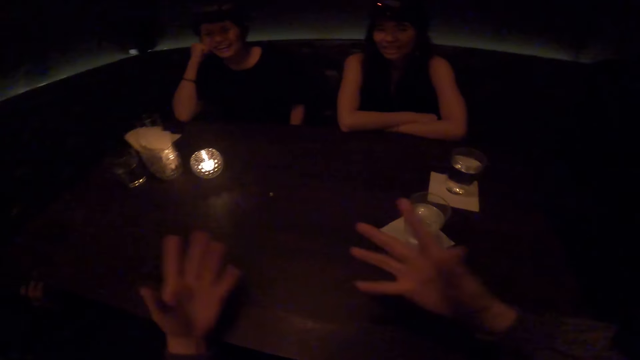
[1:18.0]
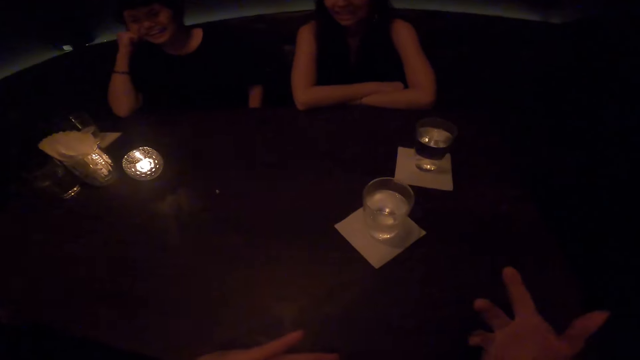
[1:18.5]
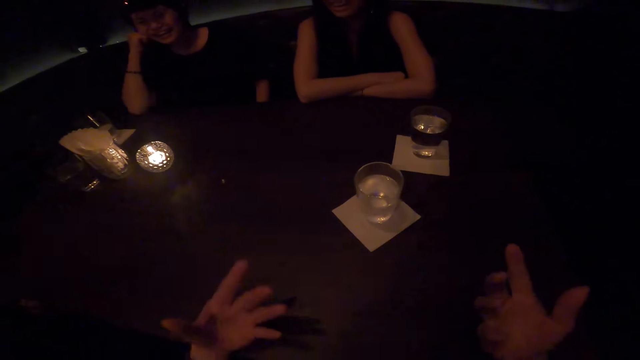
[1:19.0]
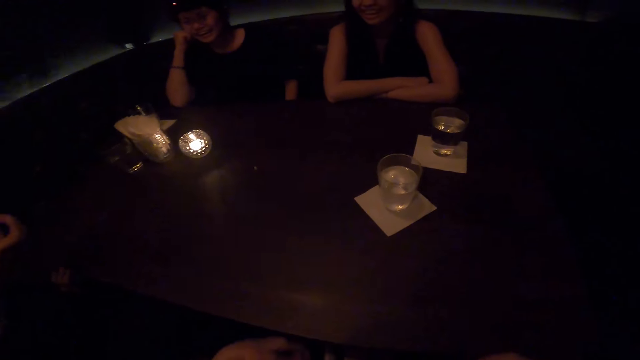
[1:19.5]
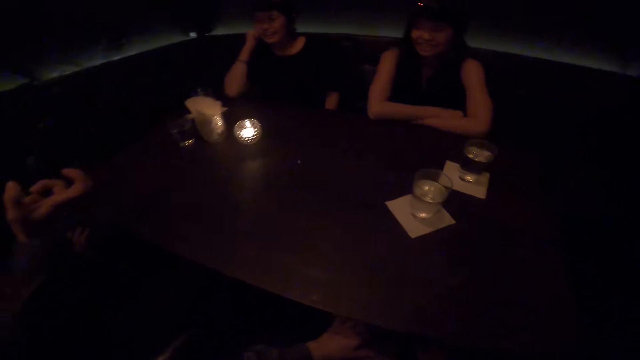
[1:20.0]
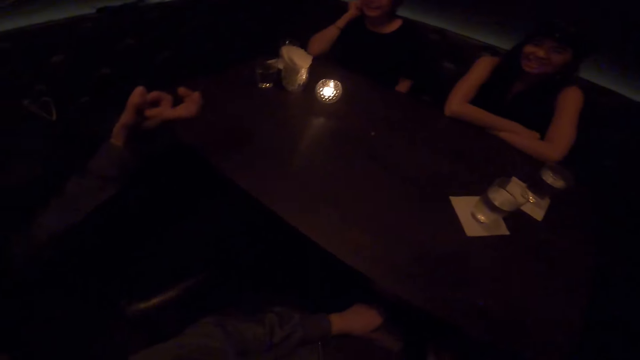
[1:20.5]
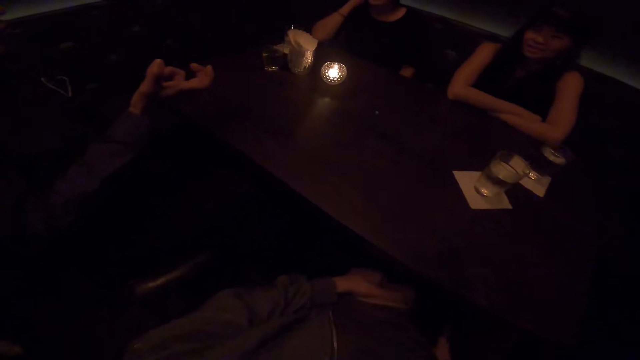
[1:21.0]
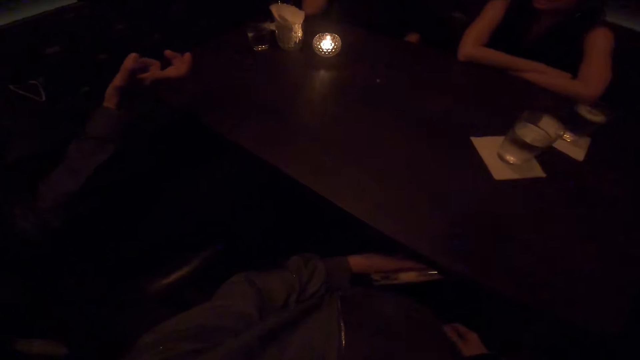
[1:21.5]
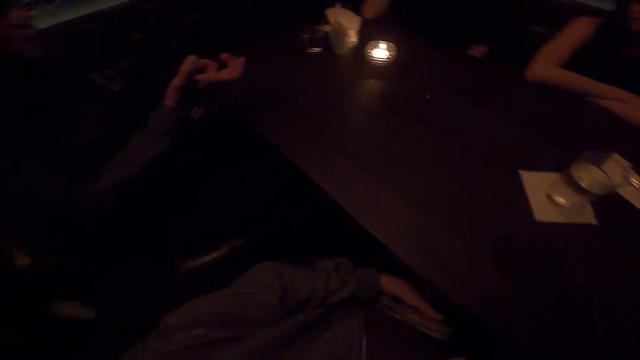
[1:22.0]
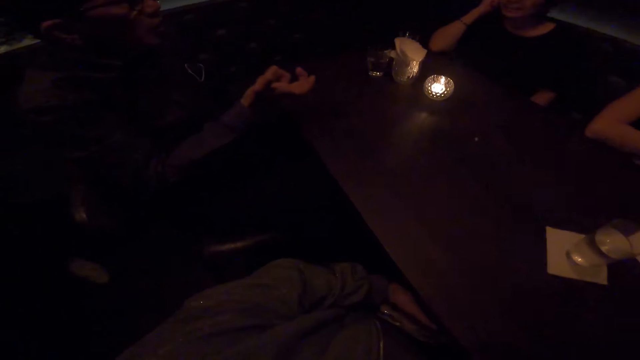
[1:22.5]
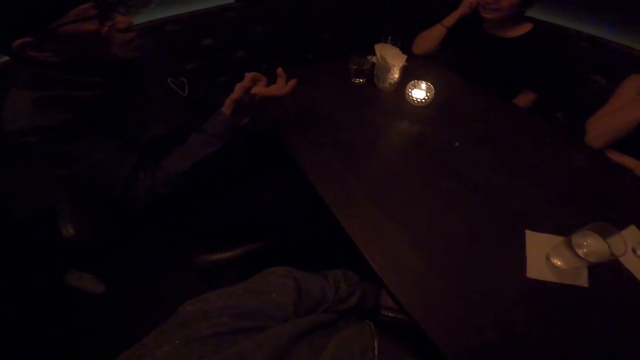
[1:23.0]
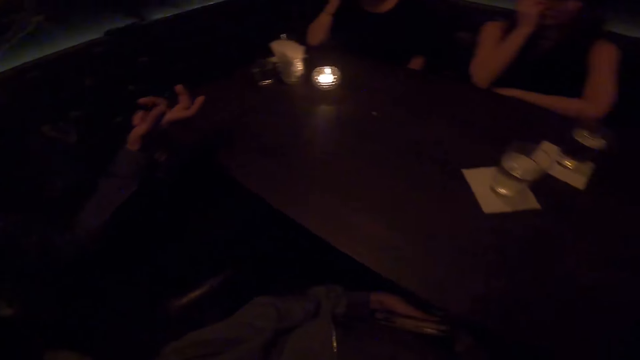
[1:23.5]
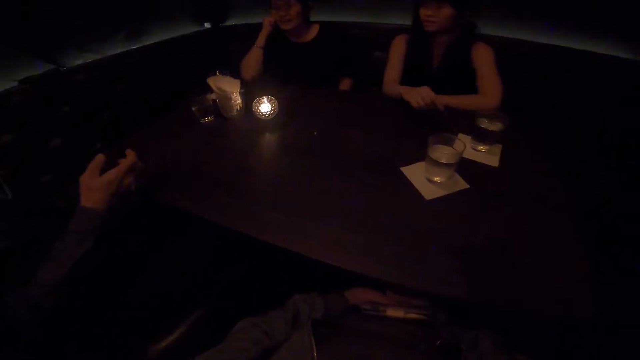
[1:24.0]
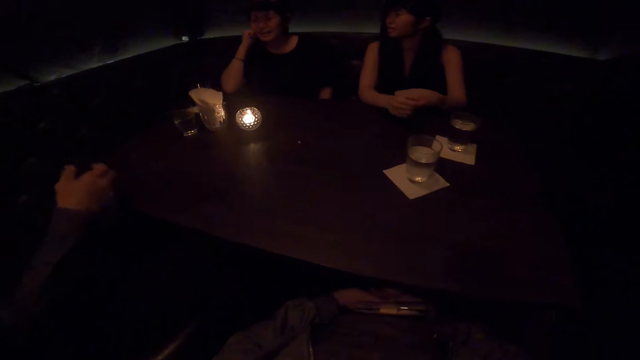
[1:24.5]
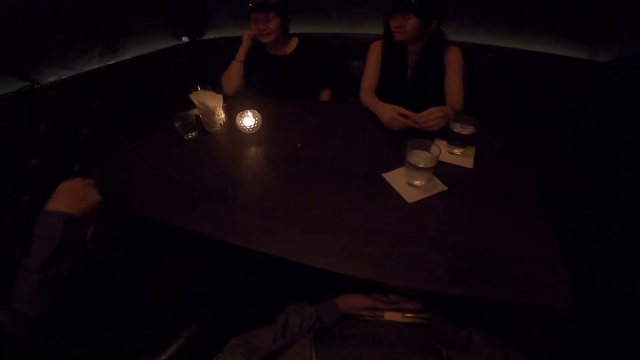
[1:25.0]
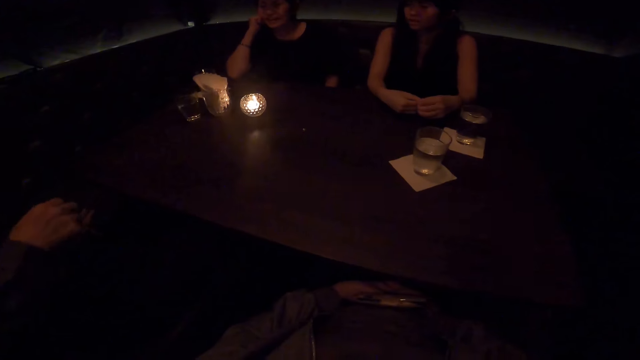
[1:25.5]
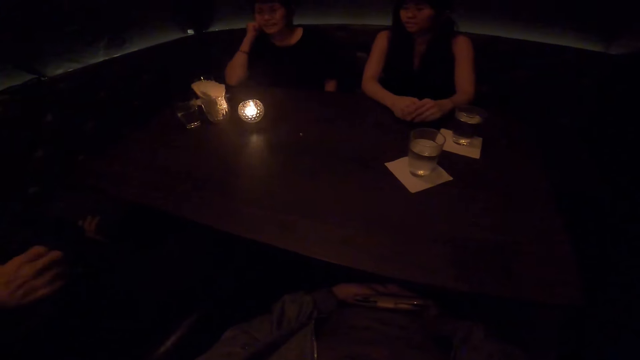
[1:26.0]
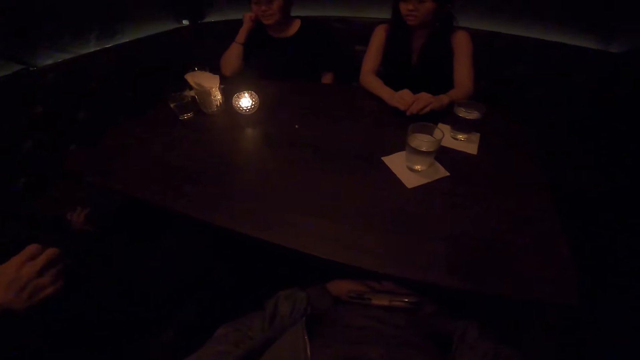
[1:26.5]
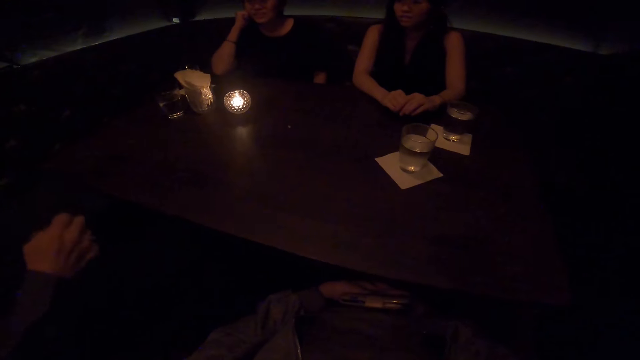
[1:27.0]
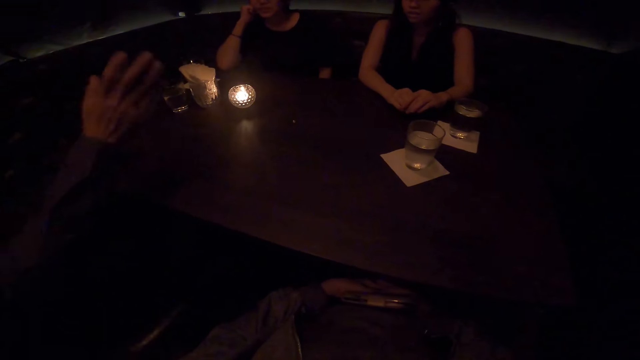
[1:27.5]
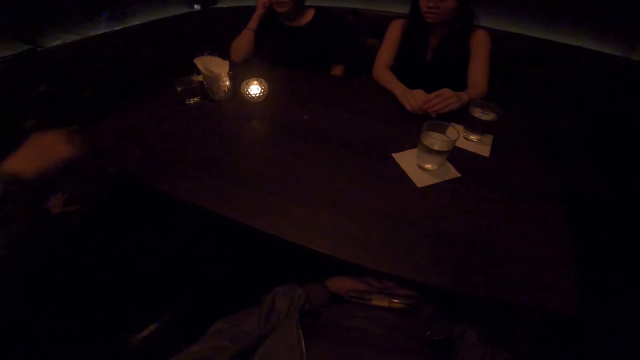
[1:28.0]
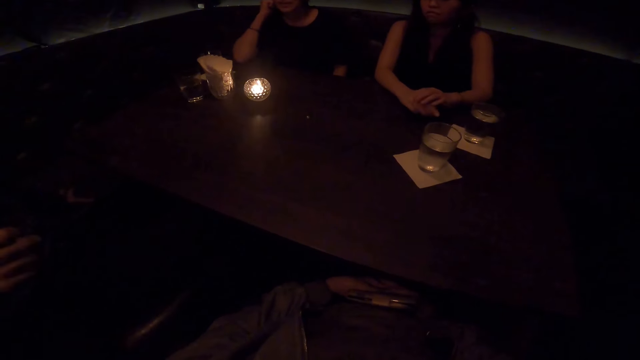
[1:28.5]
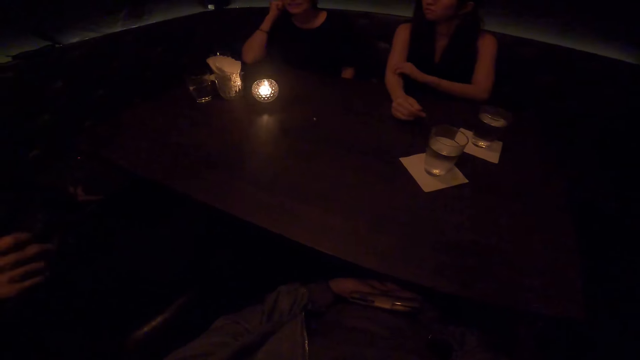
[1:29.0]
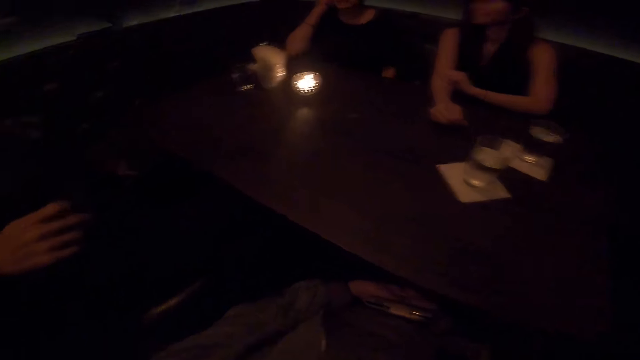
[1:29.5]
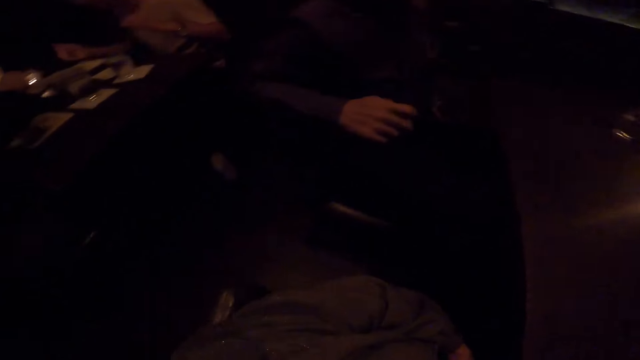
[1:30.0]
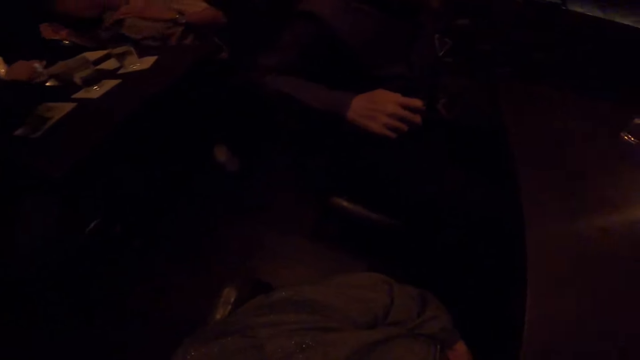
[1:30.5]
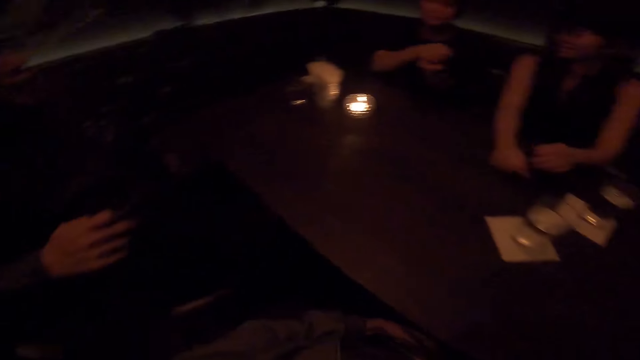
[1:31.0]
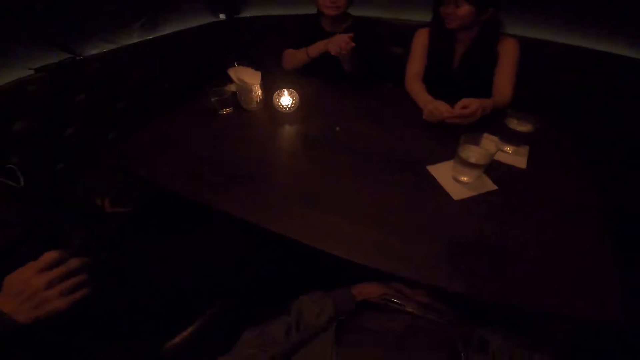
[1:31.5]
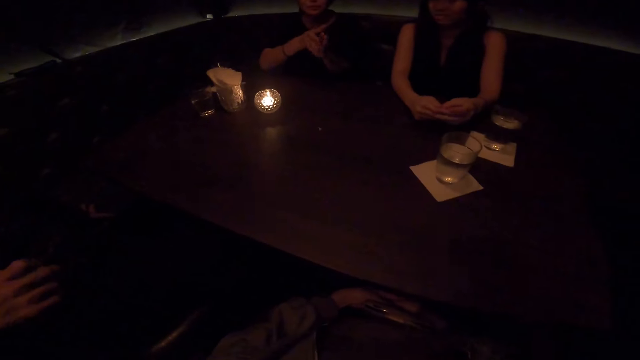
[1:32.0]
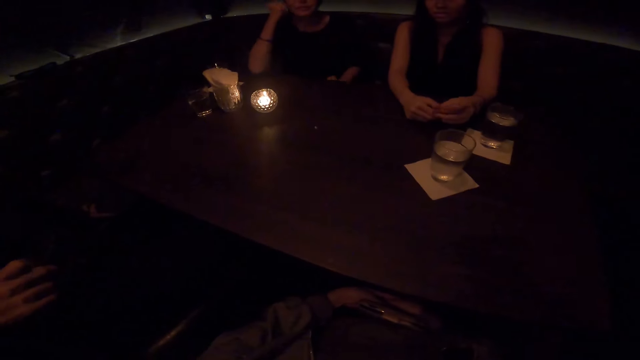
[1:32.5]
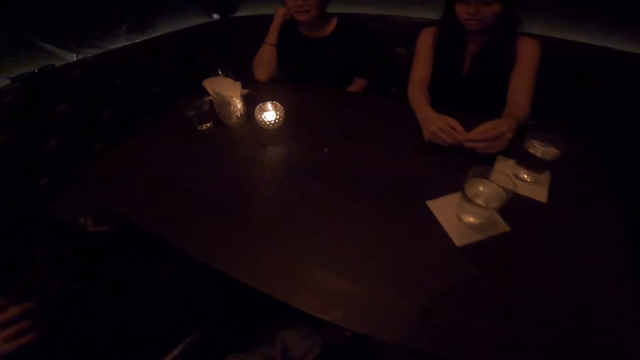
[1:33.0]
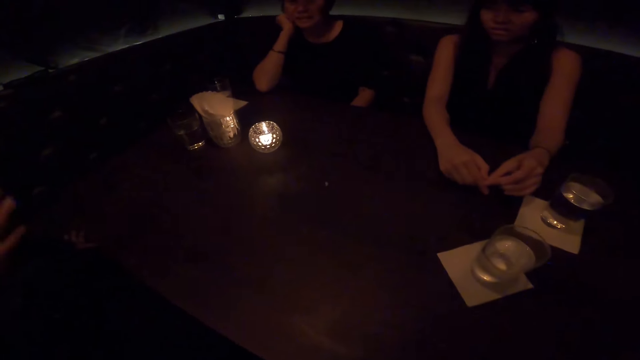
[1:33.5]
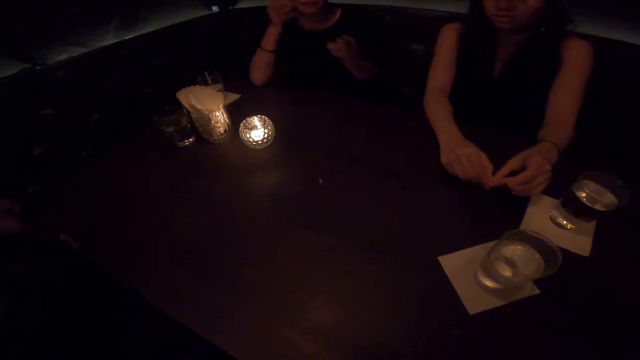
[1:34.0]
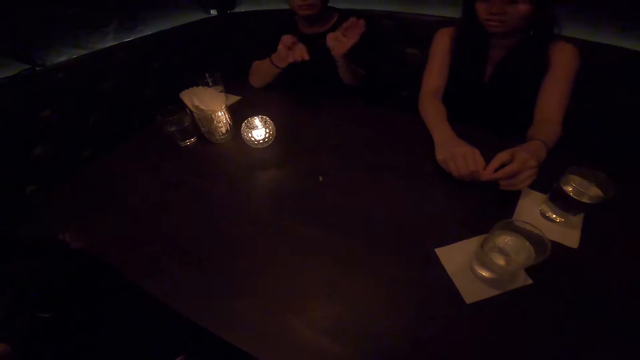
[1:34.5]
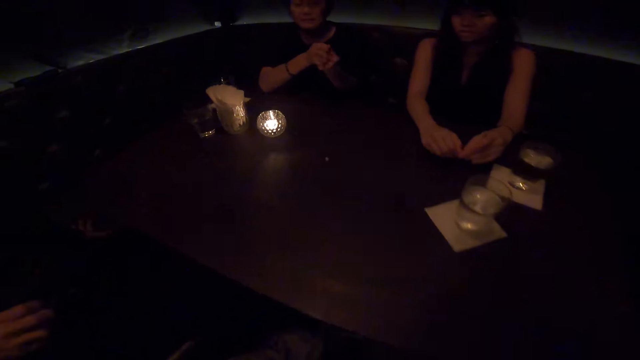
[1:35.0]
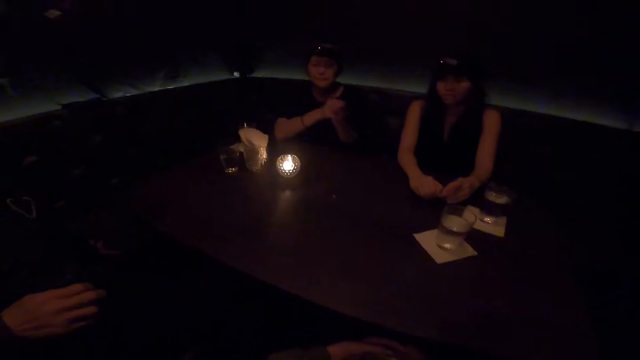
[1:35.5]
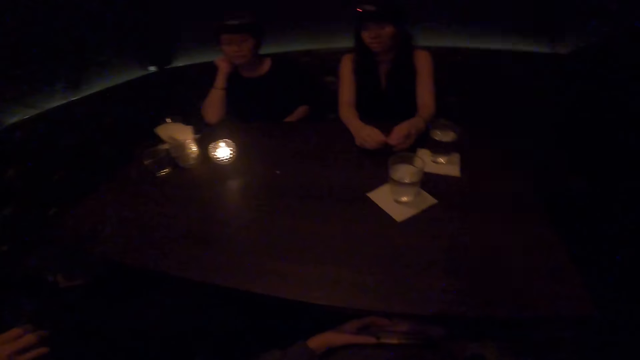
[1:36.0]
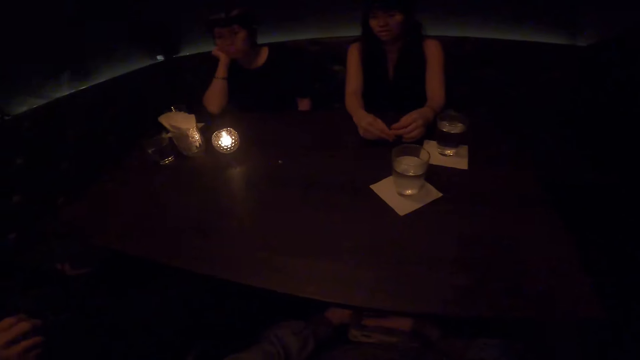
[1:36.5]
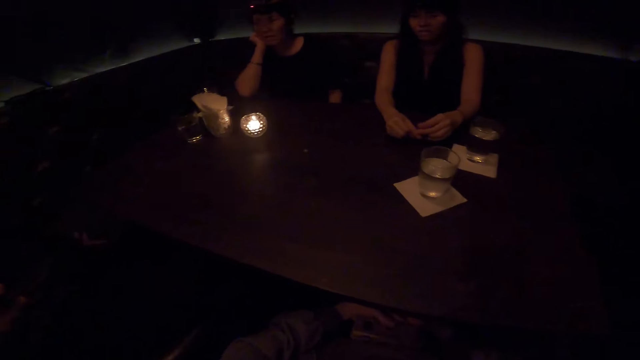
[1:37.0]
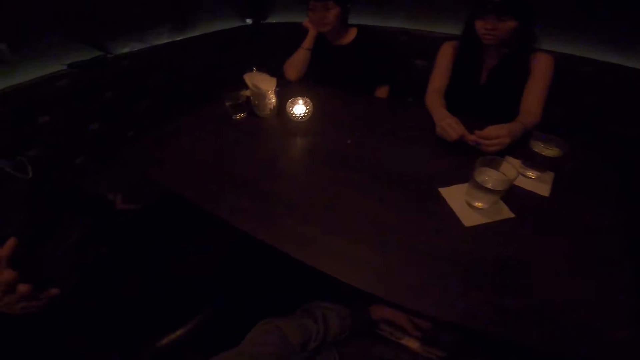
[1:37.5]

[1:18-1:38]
A man talks to the camera wearer. A woman rests her elbow on the table.
